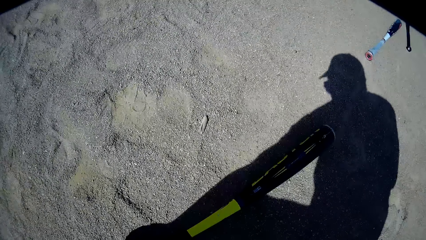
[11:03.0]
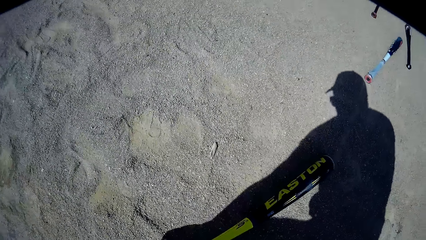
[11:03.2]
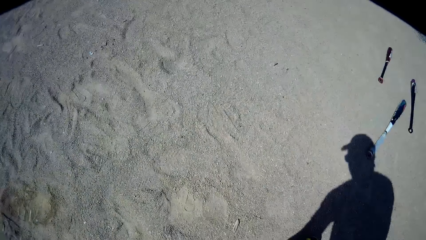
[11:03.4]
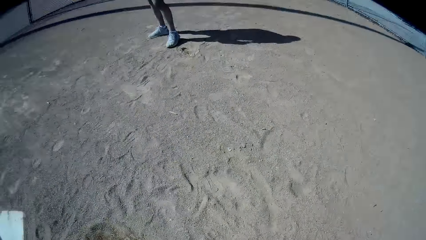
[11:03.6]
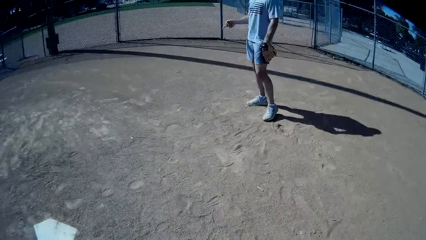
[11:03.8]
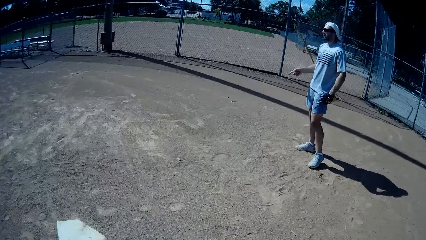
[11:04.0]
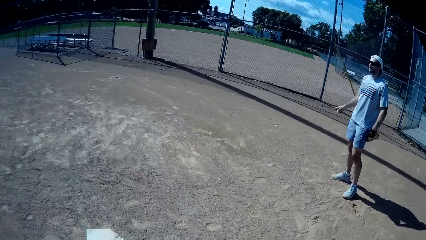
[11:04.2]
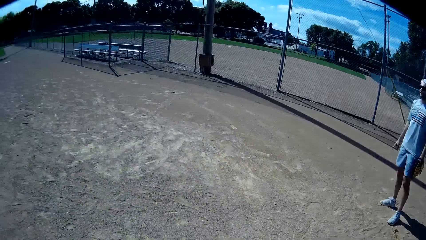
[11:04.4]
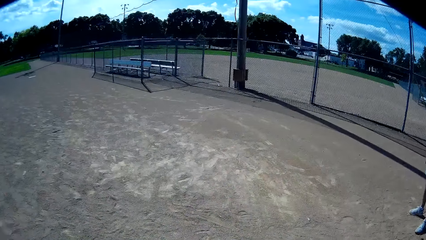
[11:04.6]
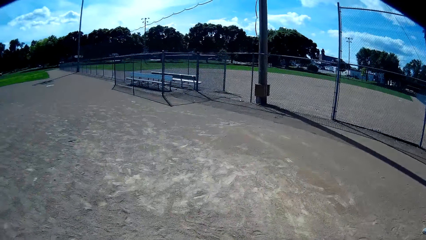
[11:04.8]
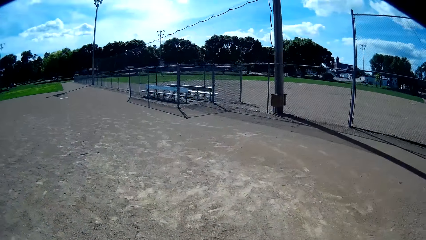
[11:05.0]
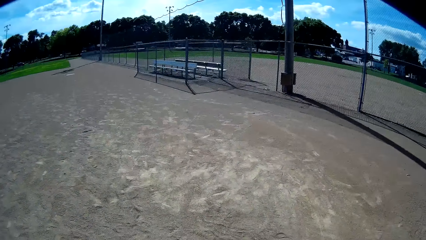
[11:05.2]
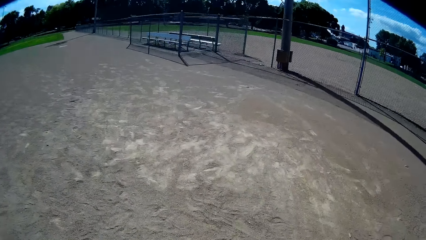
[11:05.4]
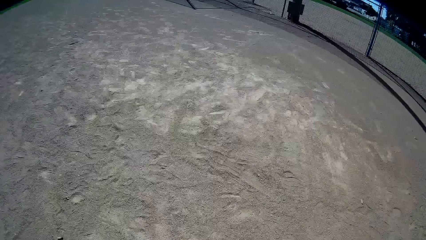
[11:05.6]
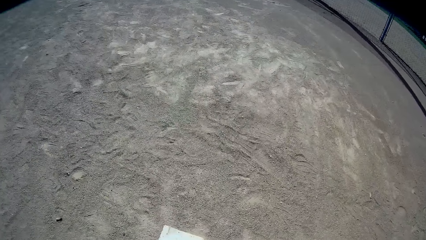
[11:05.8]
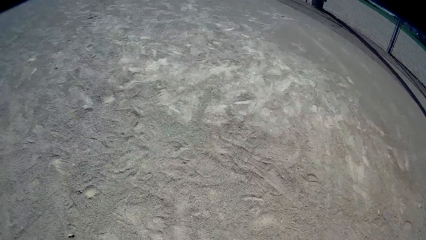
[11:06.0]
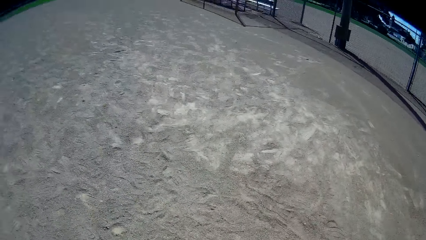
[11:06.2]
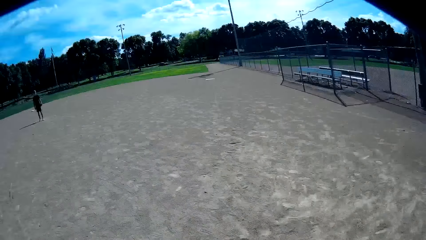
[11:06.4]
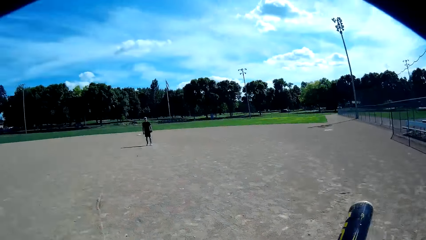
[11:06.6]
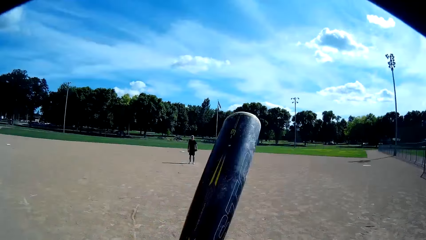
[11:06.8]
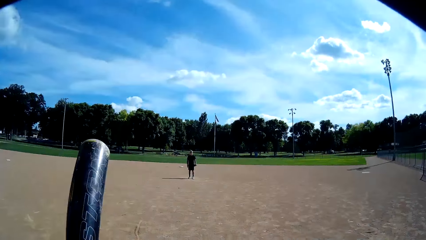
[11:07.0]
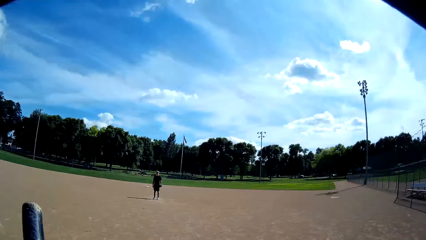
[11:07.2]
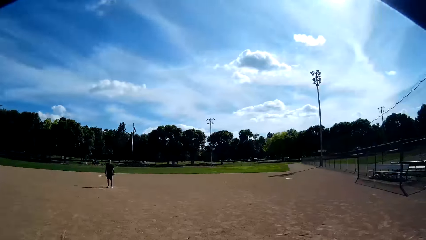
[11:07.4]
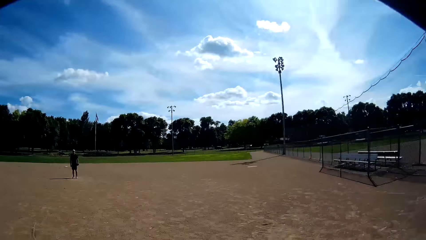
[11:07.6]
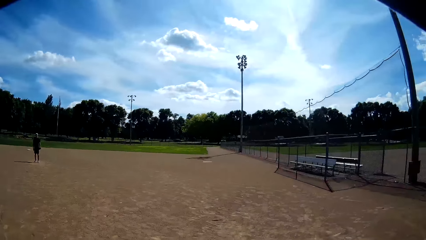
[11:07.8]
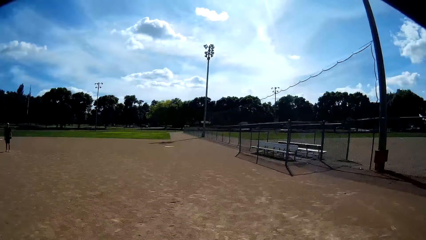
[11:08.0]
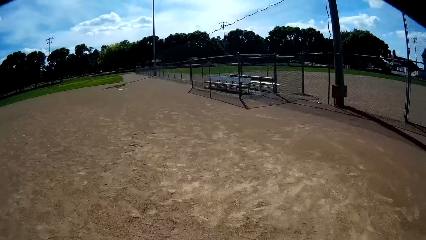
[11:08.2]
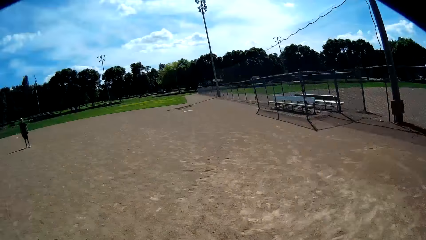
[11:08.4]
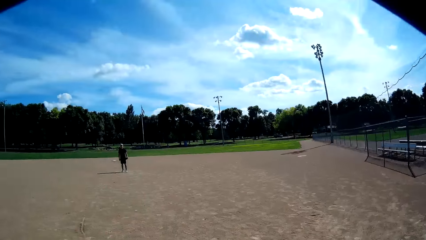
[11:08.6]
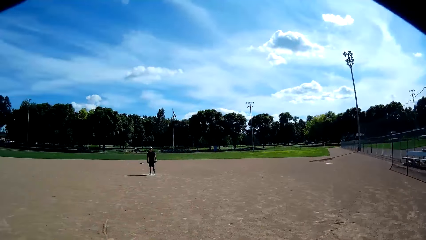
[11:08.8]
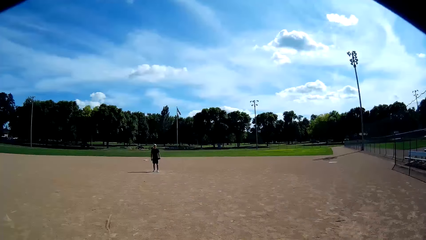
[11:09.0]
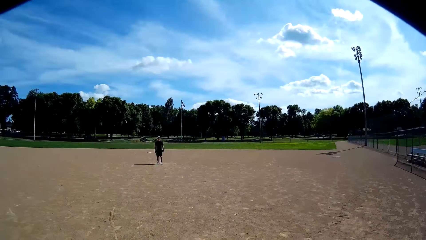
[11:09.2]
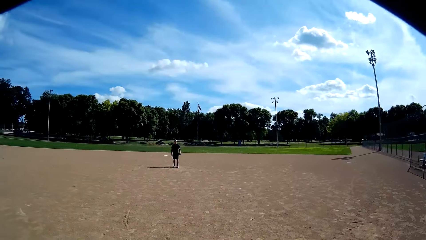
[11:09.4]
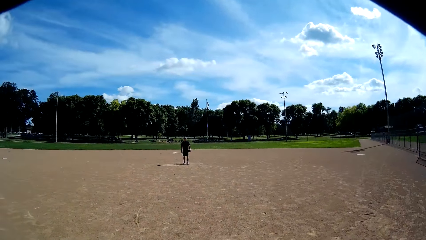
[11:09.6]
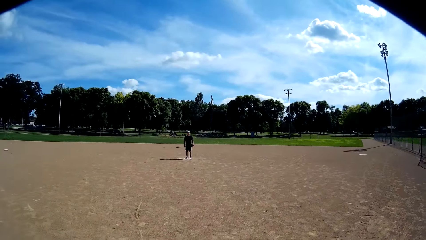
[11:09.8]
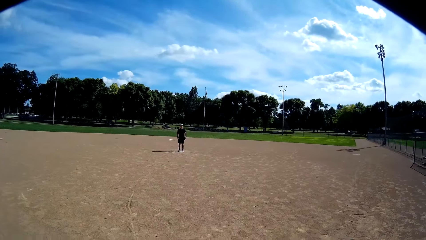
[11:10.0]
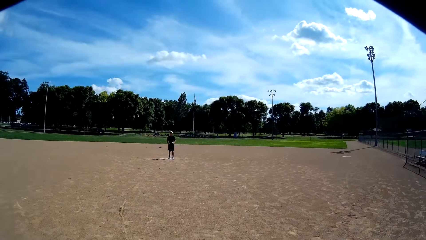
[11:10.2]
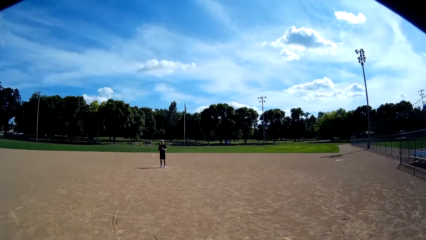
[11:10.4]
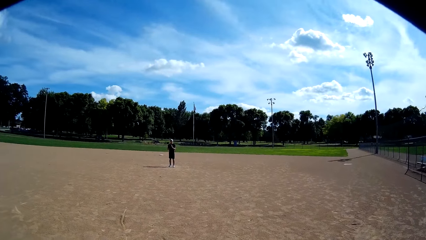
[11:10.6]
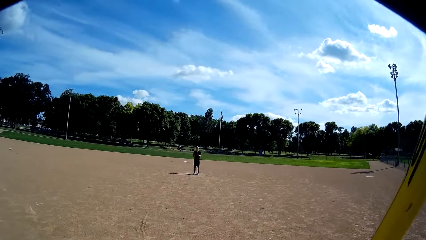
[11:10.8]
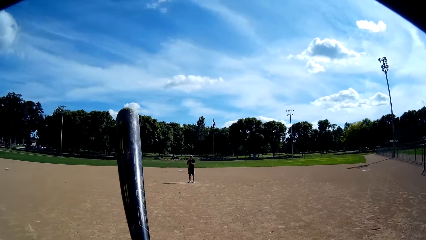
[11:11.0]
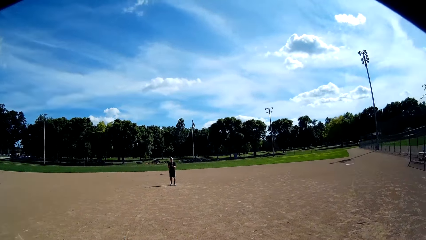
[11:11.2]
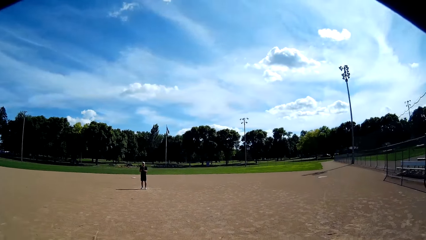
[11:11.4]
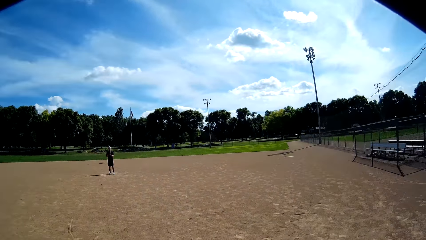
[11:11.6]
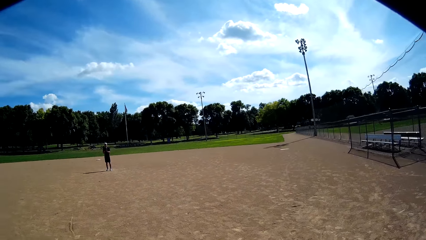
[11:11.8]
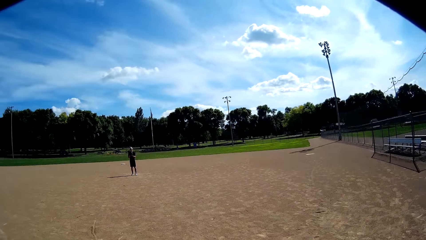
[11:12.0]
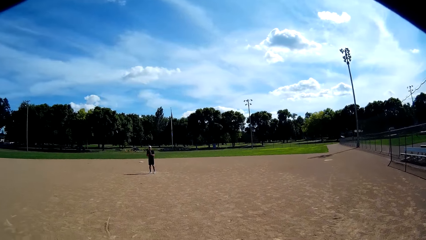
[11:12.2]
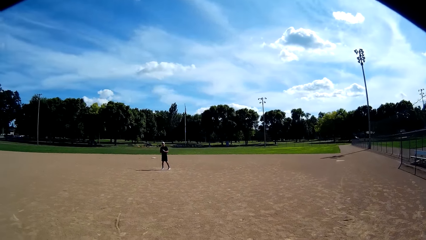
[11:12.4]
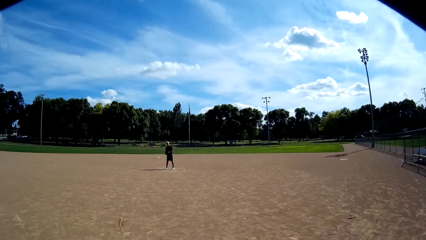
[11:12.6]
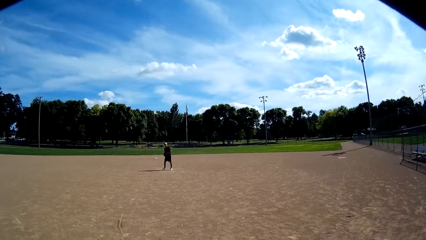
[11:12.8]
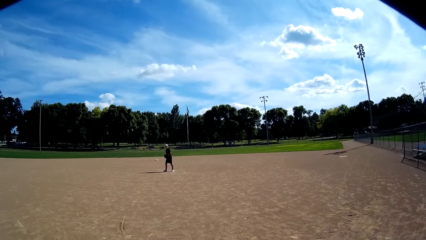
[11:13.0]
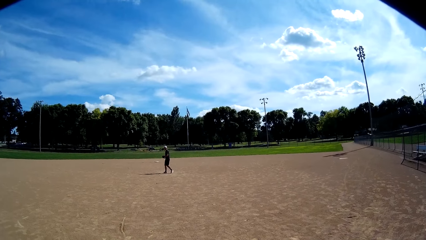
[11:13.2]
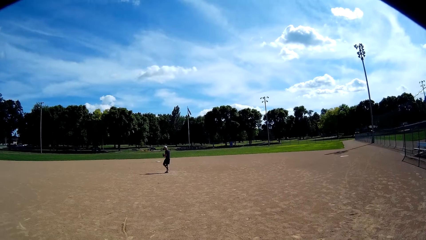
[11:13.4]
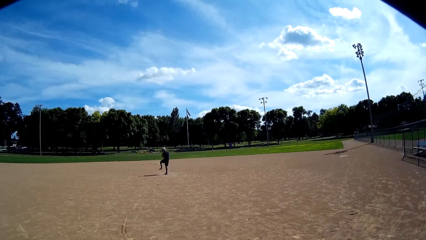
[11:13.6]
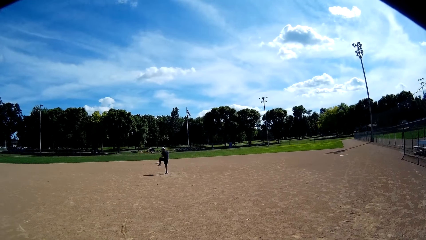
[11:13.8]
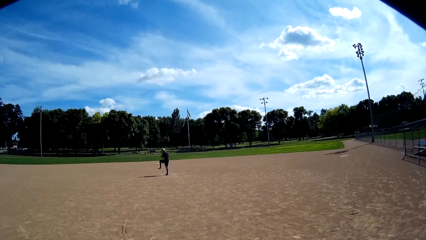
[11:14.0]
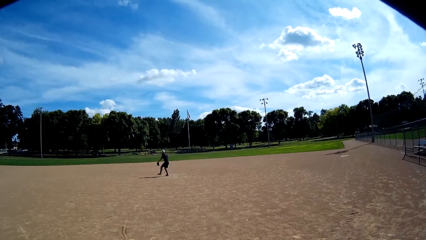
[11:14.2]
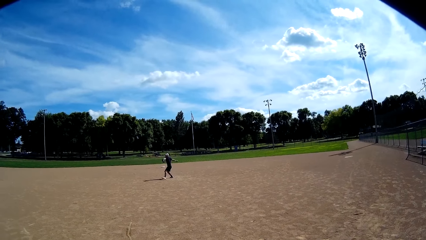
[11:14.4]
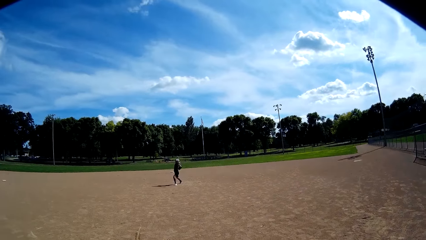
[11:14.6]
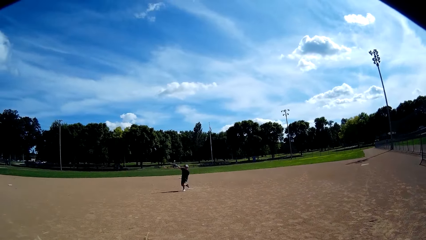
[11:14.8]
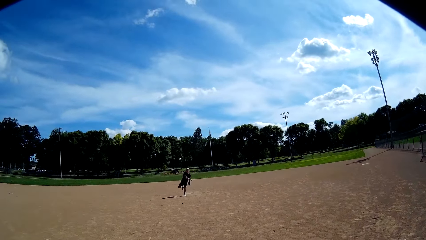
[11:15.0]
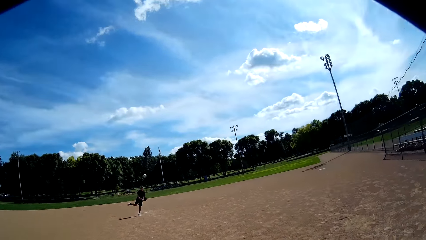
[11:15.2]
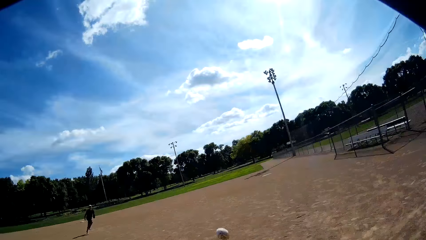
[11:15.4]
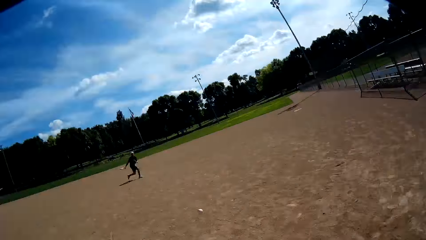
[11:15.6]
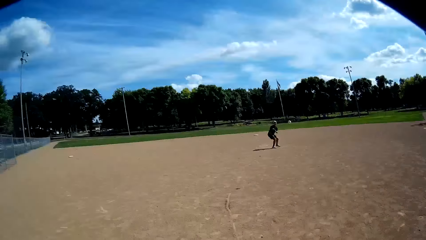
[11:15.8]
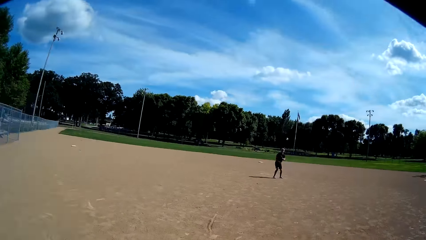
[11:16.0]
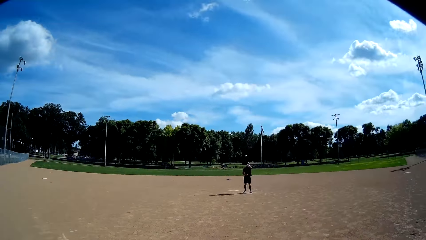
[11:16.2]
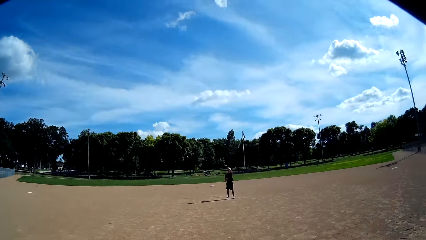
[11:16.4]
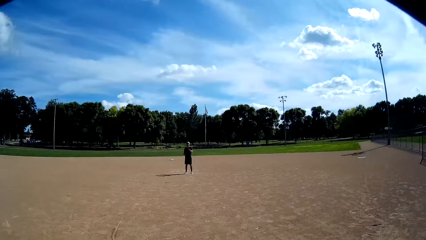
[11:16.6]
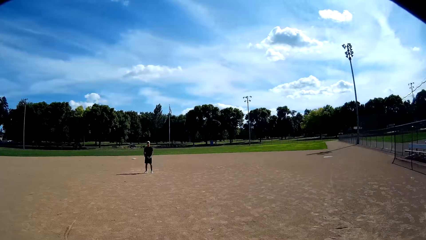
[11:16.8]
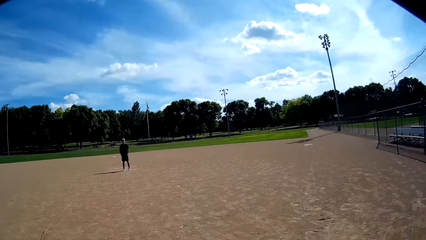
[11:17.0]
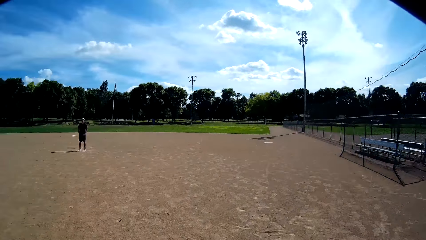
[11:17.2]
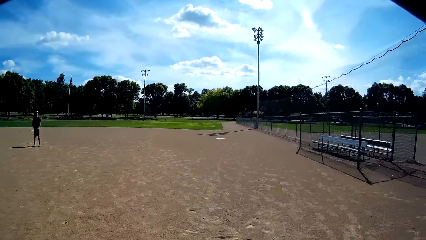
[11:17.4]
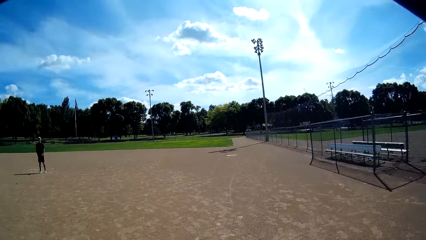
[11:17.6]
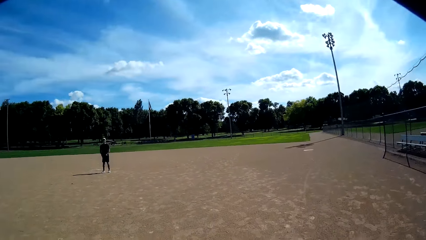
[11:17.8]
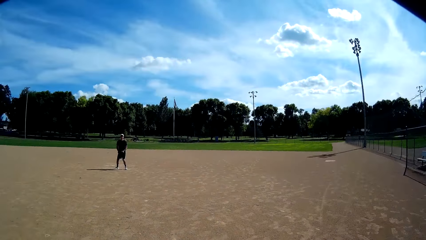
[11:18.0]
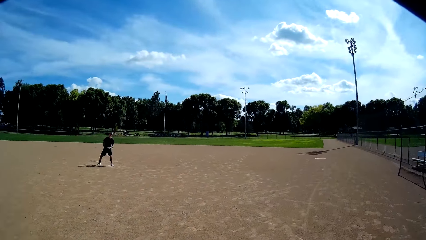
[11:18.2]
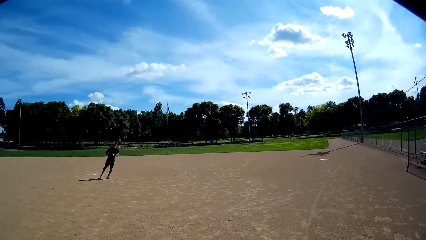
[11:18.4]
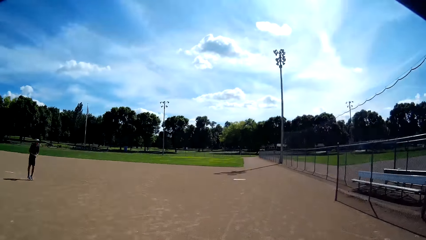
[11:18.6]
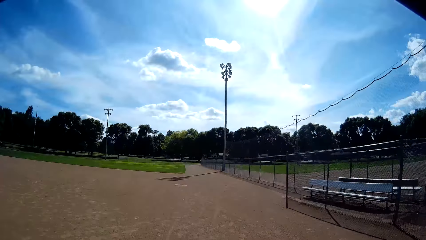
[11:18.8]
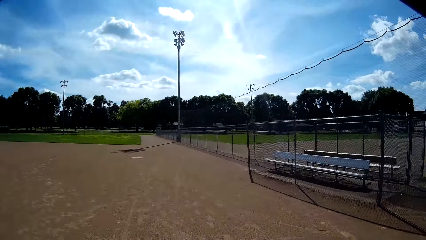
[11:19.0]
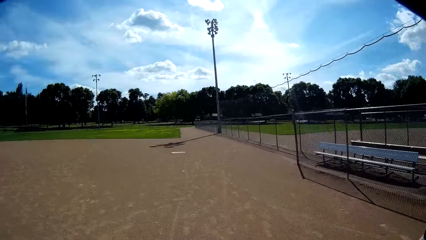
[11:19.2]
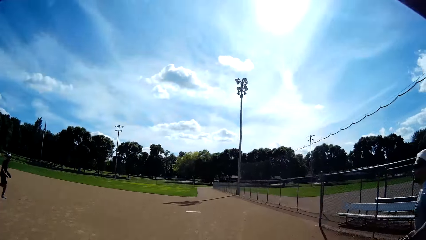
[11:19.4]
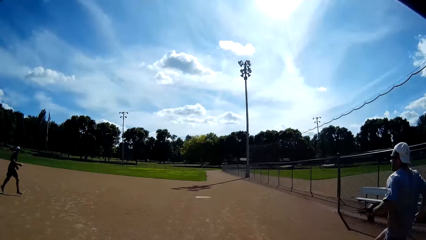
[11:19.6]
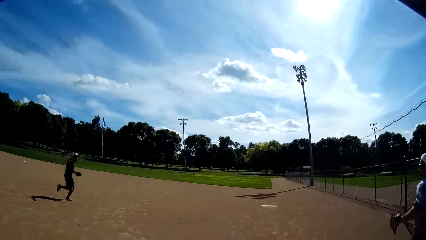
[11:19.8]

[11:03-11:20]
The camera wearer picks up the baseball bat. They talk to a man and another man. The other man stands on the field. The camera wearer walks on the field. They hold the baseball bat. They look around the field. They look at the first man. The first man stands on the field. The camera wearer lifts the baseball bat. The first man lifts the leg and throws the baseball to the camera wearer. The camera wearer hits the baseball with the baseball bat. The first man runs against the baseball and holds the baseball. The camera wearer runs against the baseball down the field.
